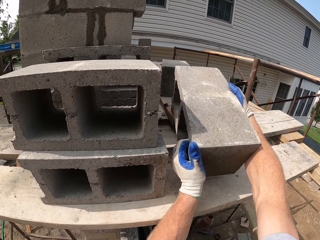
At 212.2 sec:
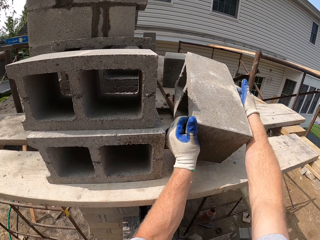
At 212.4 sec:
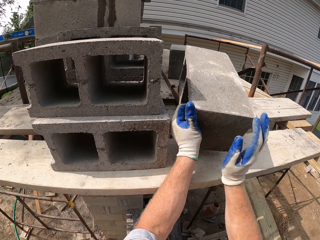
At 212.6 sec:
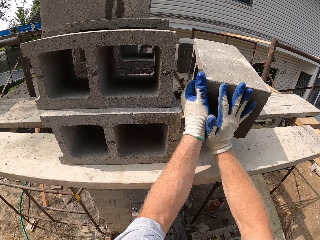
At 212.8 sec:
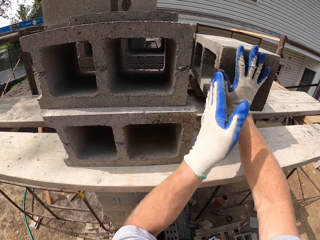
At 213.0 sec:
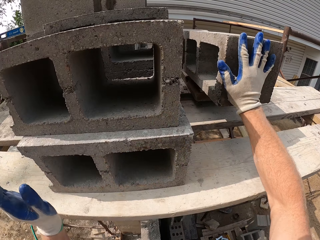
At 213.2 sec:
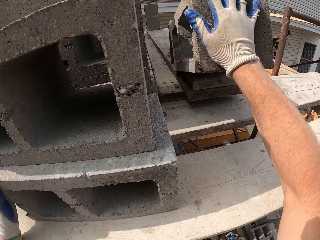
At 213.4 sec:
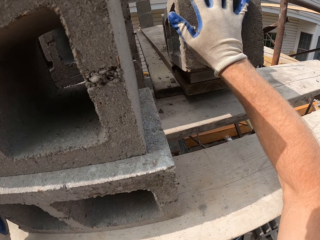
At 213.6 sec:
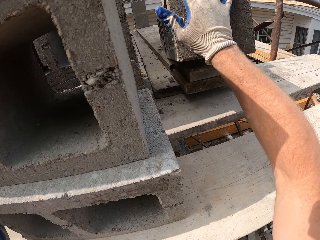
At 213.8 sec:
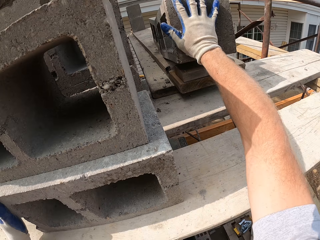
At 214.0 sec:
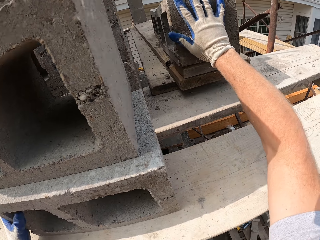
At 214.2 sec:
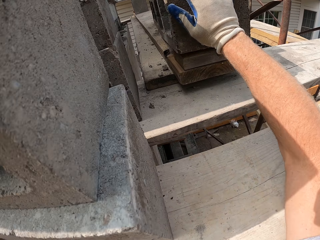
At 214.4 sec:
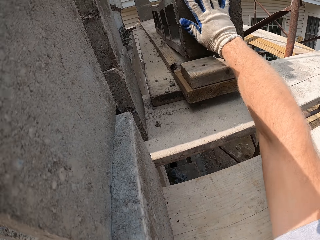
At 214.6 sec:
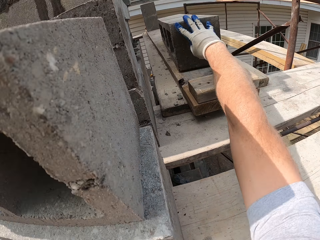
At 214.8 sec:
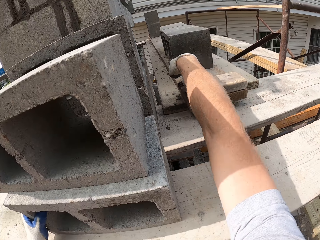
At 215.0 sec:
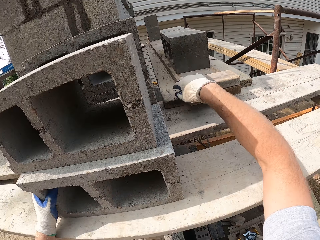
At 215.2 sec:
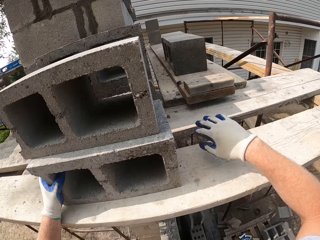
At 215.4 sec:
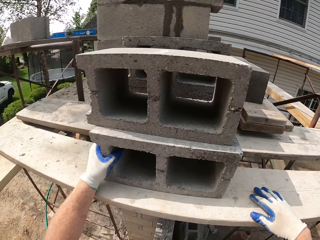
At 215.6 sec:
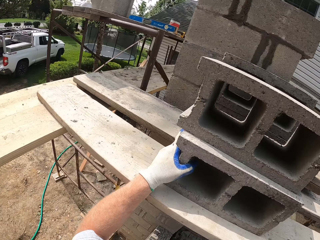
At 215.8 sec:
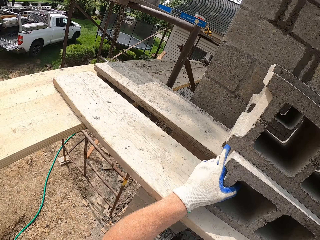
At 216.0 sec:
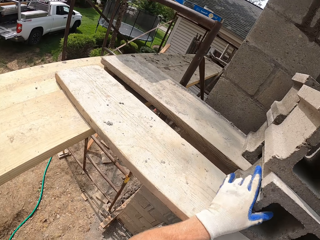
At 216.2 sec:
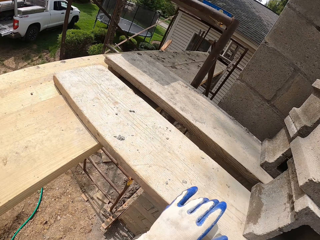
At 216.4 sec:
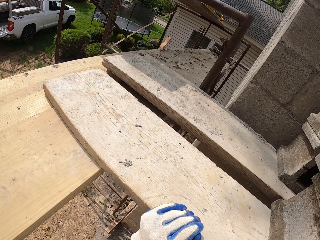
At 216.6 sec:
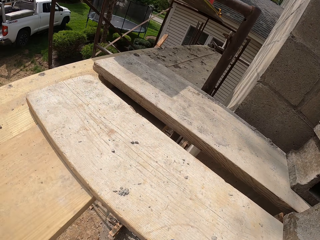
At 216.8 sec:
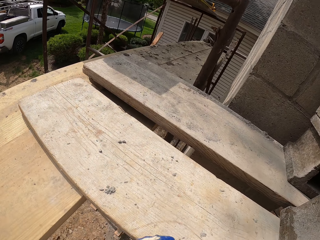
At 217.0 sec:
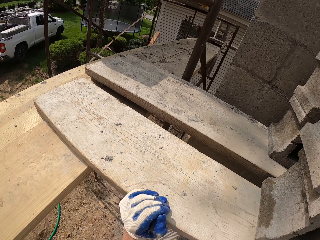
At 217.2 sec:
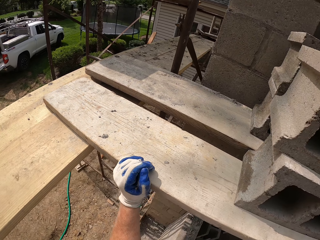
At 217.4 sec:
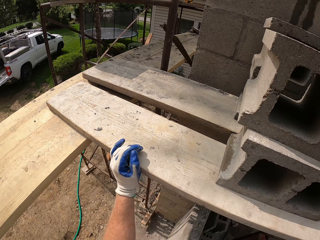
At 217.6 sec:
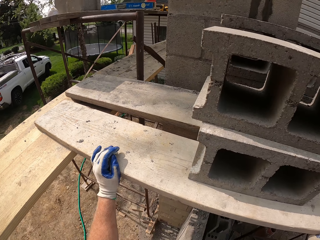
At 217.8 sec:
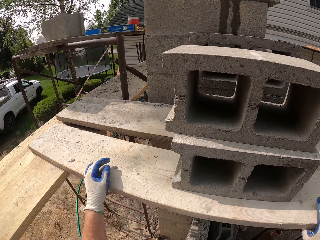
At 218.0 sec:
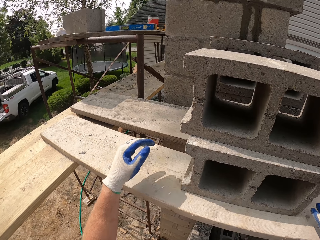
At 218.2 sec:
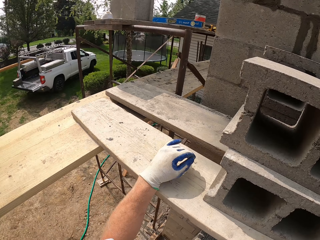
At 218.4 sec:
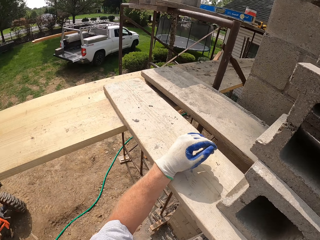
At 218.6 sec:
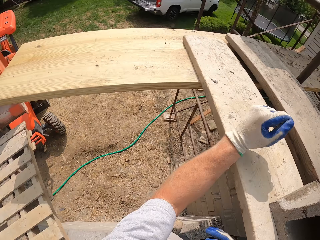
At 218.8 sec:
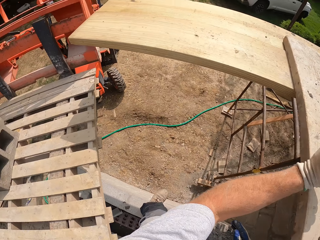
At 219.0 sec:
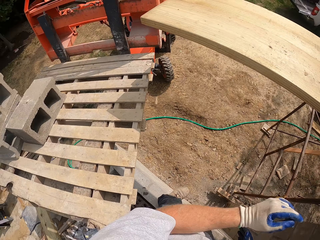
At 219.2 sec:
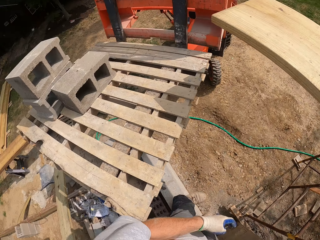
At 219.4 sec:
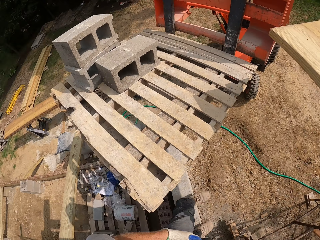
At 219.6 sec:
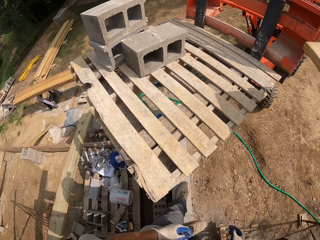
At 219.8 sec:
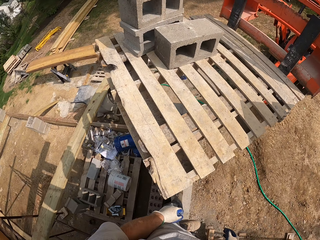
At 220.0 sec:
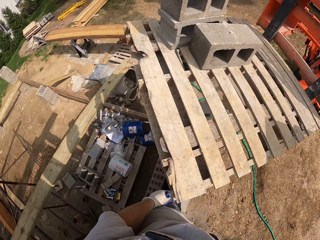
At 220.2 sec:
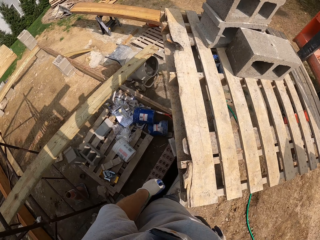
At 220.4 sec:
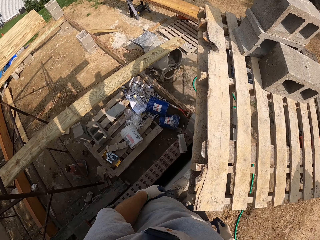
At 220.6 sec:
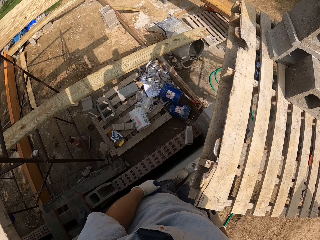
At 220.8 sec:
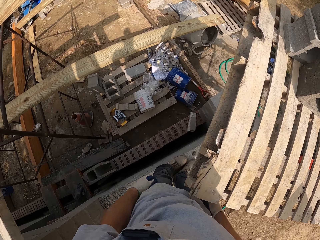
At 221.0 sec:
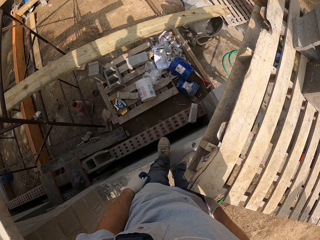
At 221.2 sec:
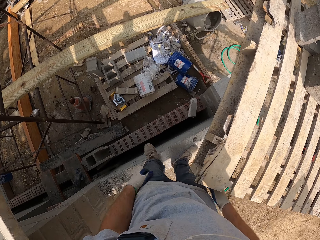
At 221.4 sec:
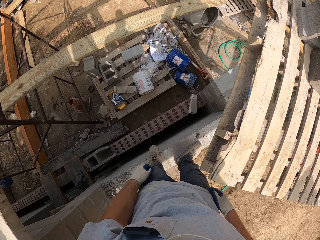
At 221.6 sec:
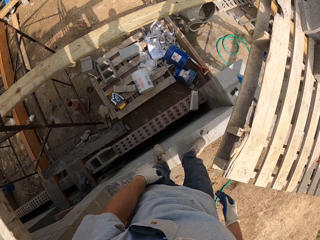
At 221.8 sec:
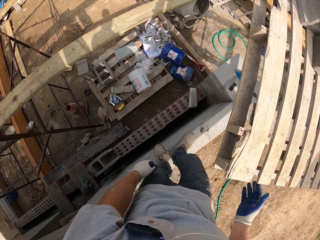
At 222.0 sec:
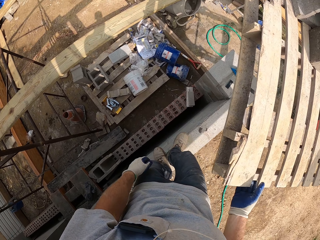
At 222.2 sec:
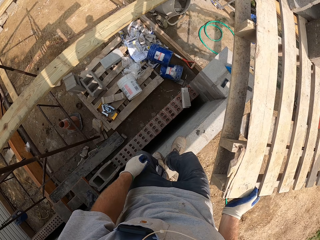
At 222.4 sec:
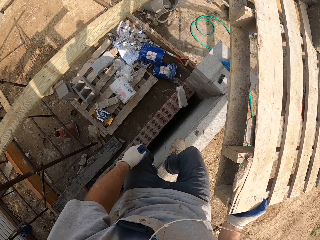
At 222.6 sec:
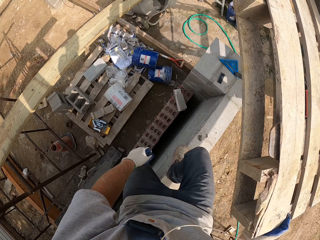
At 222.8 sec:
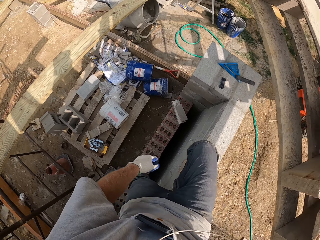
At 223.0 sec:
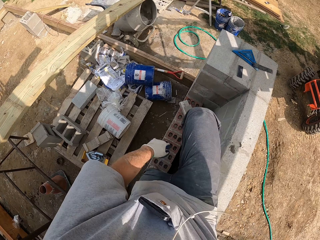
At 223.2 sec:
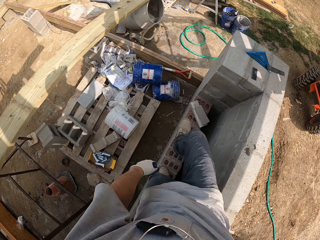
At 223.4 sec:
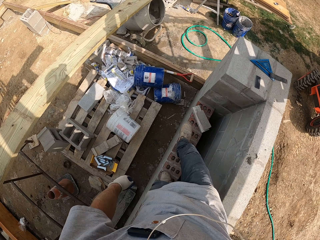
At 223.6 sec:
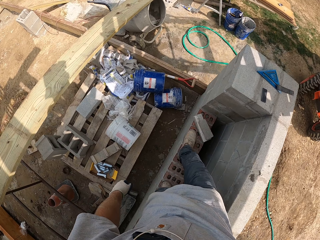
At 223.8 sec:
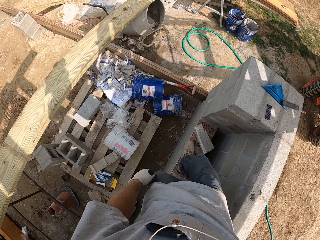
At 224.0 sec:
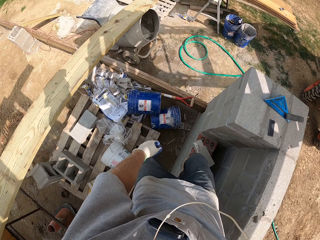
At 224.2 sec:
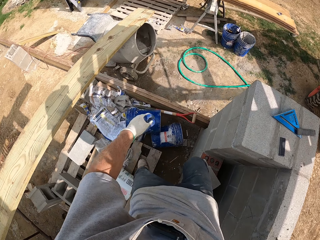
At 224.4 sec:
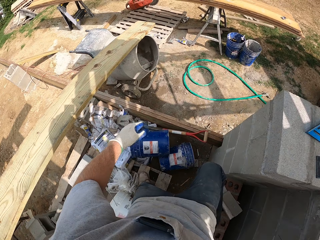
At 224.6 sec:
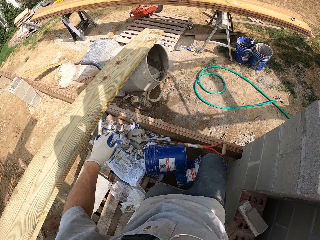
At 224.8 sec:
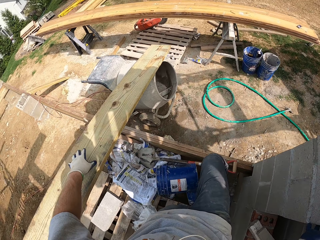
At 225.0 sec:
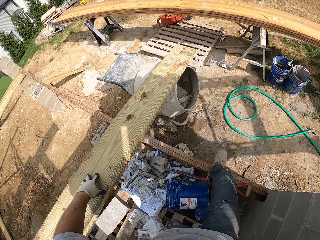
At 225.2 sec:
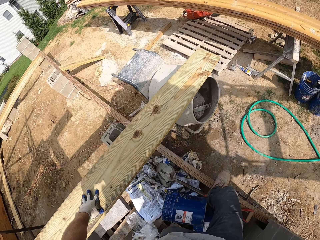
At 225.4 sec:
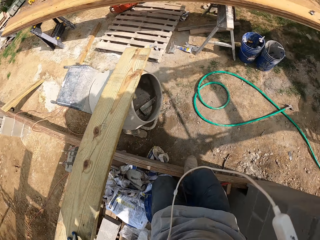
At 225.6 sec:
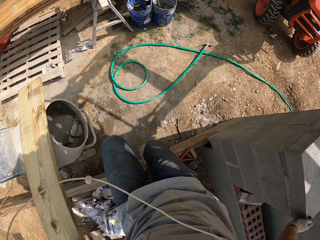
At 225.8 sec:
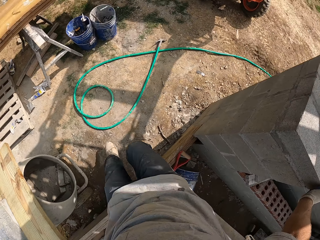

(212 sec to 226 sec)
The camera wearer climbs down.

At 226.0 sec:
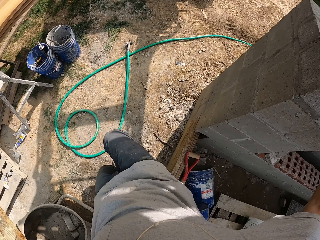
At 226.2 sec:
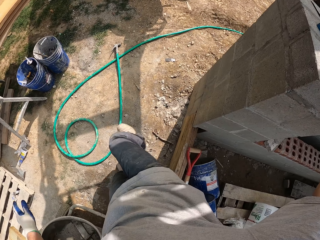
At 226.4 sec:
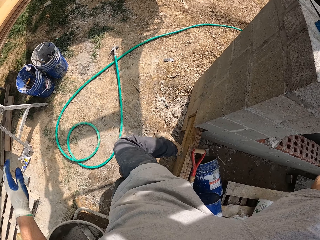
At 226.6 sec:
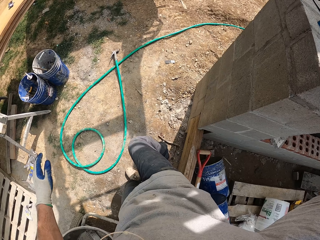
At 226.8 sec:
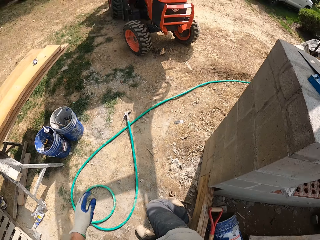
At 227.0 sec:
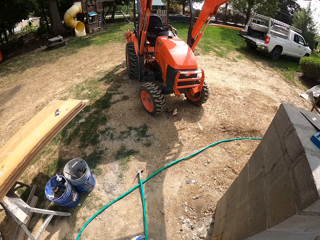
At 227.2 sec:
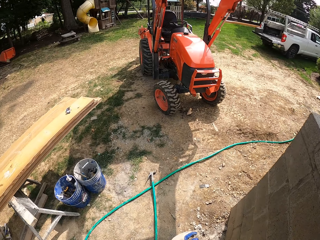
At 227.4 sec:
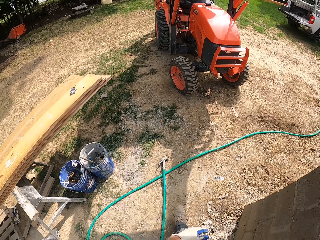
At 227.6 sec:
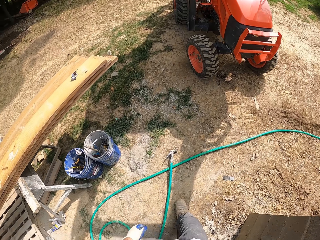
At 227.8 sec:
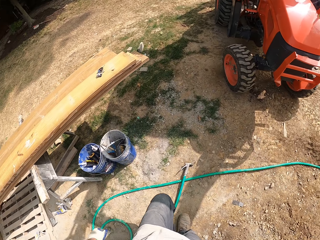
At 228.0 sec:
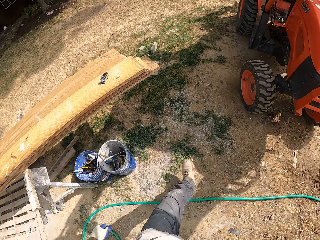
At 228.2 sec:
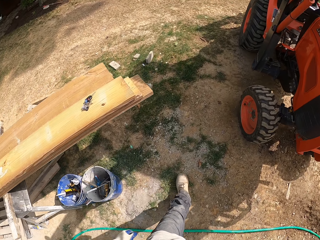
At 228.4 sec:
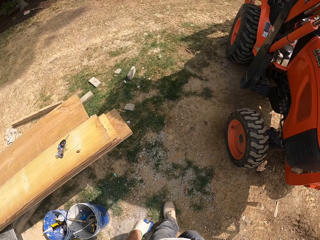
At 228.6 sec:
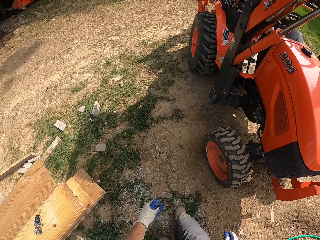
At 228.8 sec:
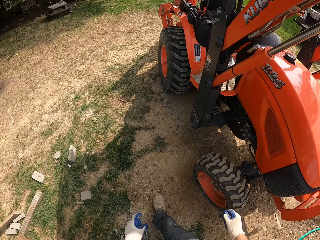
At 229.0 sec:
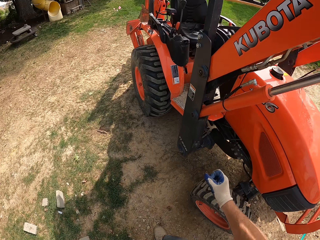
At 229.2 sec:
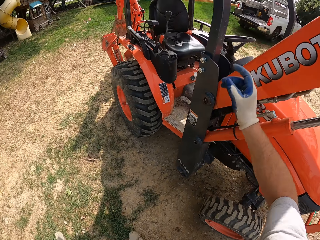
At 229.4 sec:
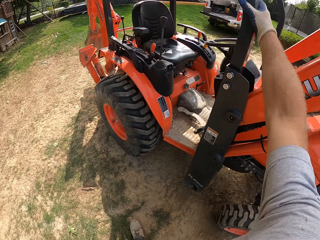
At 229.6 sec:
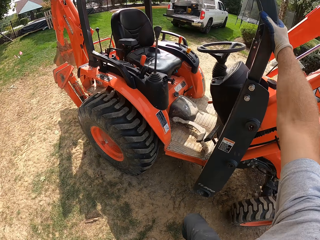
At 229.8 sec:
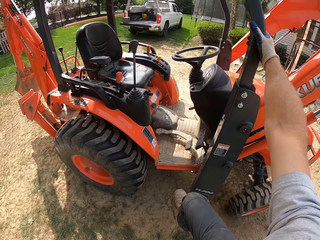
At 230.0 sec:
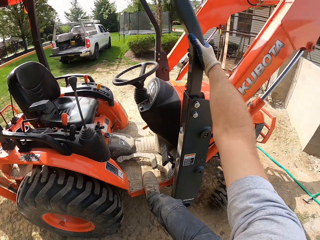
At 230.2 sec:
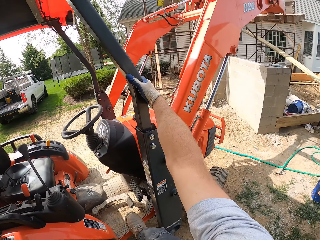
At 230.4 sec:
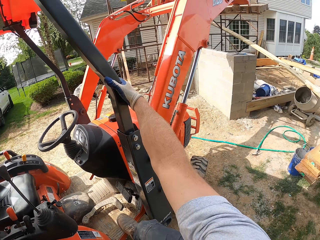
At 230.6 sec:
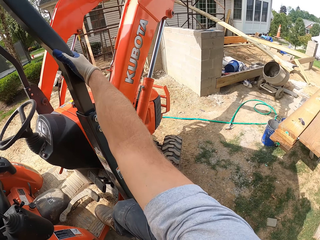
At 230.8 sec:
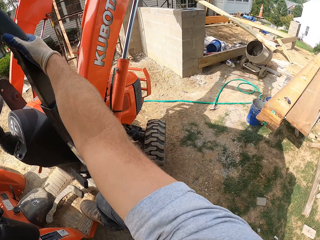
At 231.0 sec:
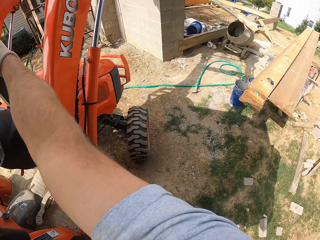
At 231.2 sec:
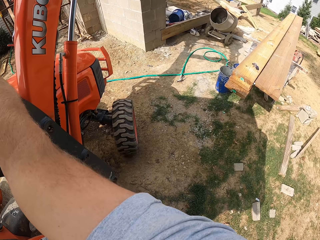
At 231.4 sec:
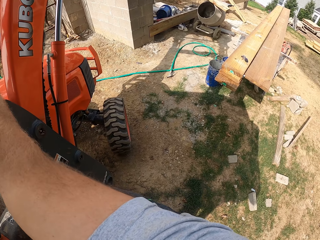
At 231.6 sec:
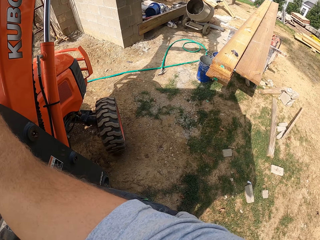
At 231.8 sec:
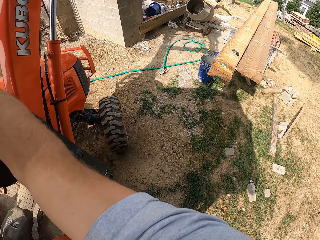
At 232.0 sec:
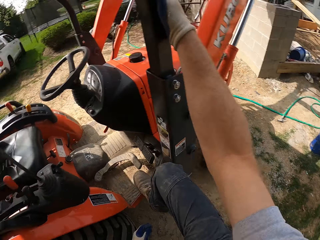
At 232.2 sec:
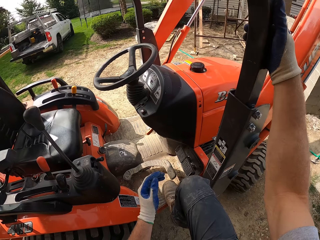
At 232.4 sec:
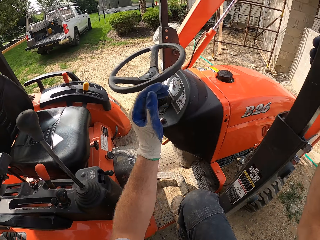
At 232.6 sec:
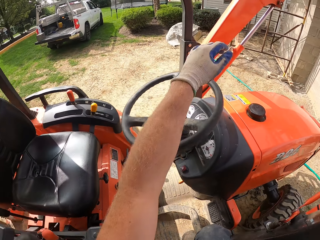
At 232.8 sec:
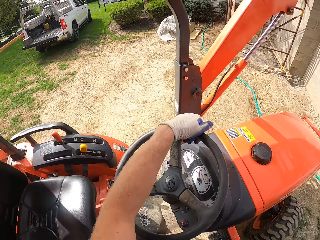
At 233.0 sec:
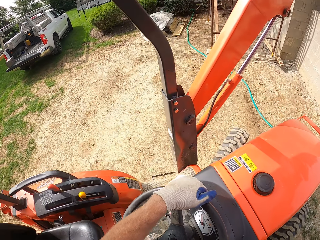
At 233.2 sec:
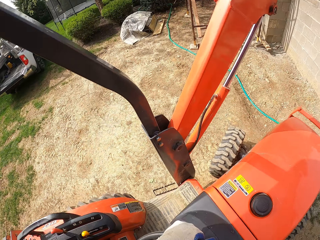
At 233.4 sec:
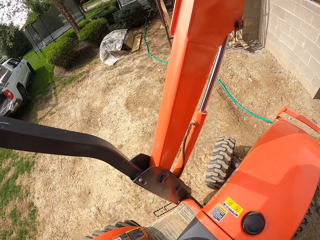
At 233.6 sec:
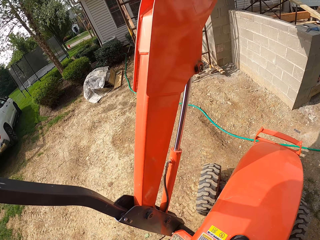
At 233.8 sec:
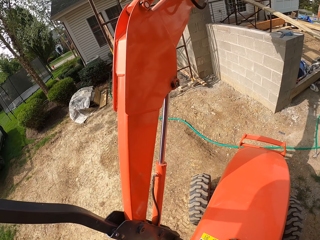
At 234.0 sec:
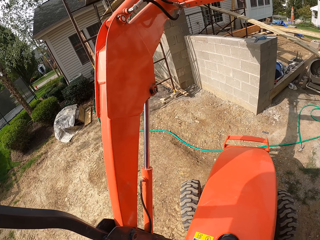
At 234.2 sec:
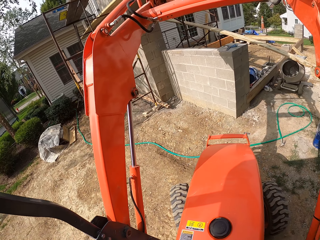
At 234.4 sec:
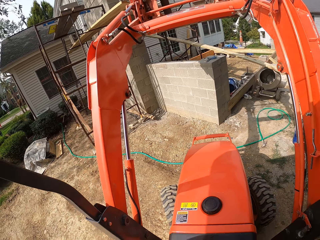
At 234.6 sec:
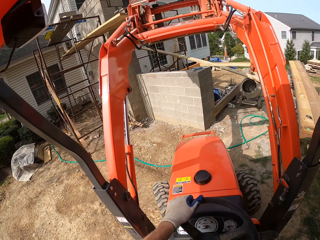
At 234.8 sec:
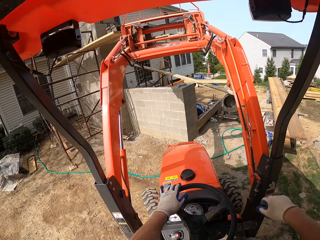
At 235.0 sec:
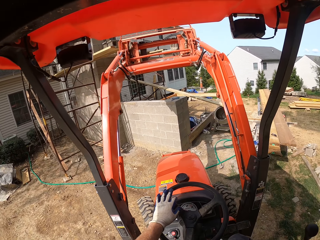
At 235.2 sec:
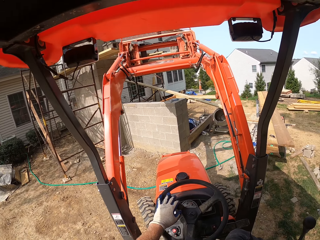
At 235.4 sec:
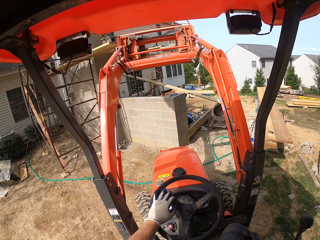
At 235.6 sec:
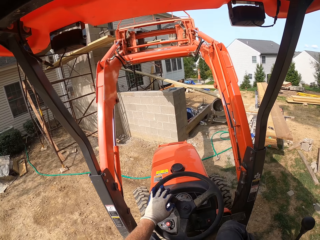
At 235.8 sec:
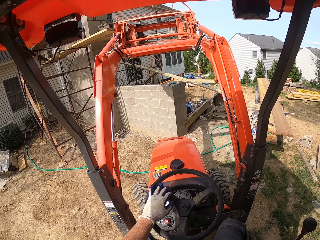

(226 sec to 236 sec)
The camera wearer walks to the tractor. They climb into the forklift.
